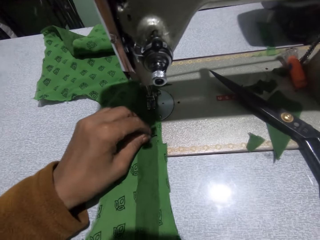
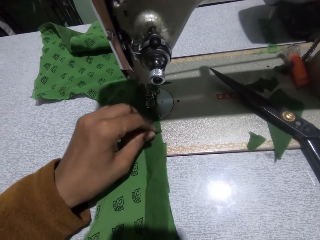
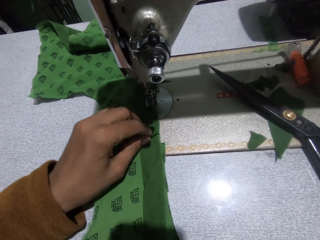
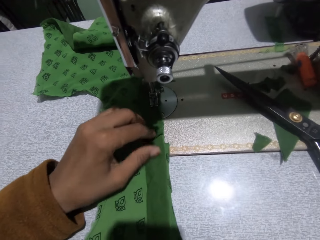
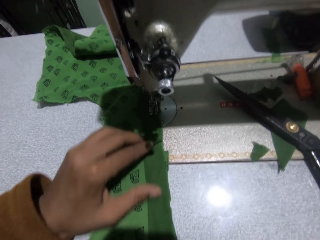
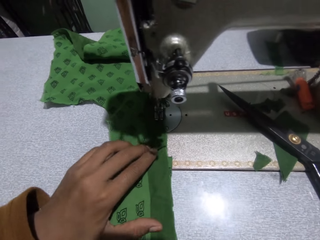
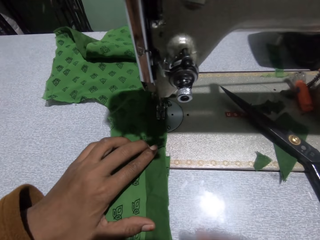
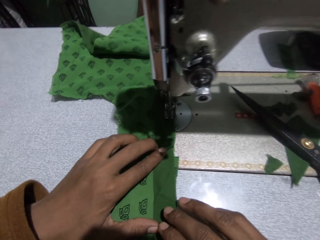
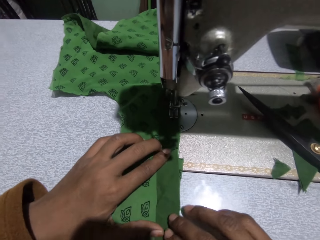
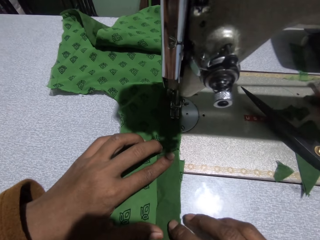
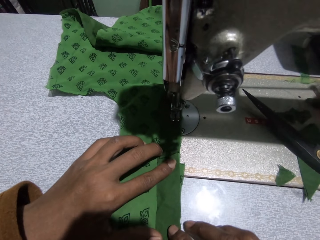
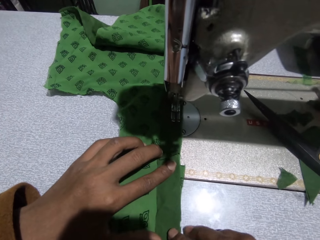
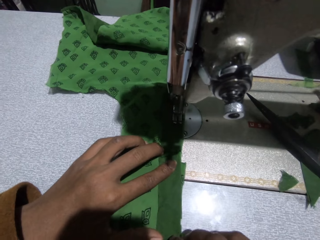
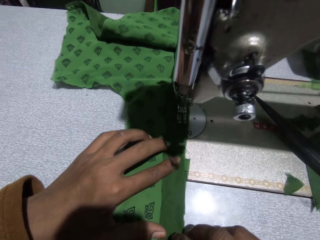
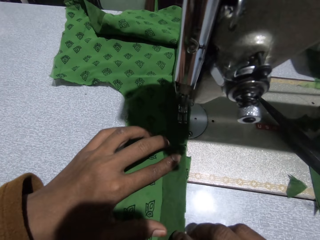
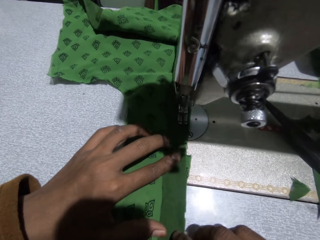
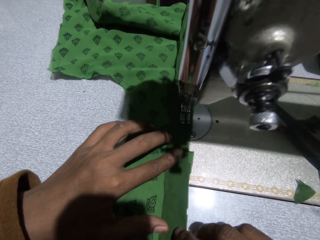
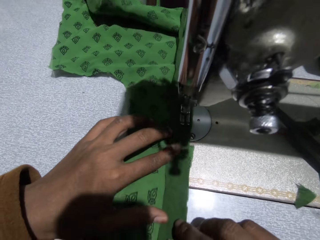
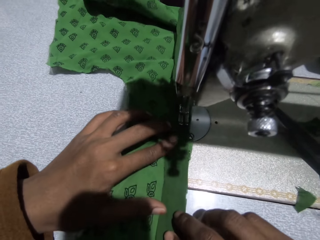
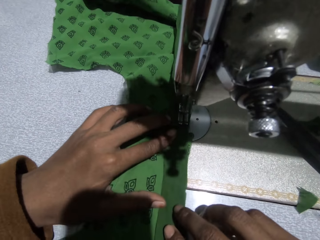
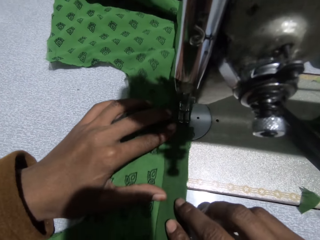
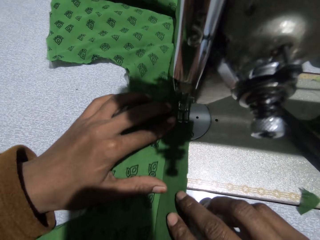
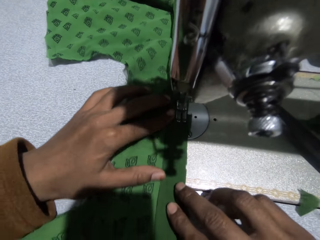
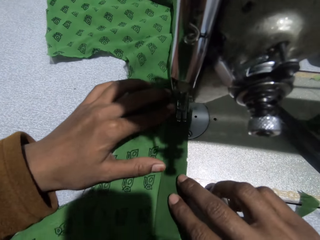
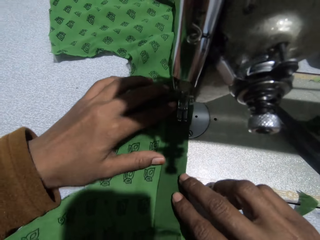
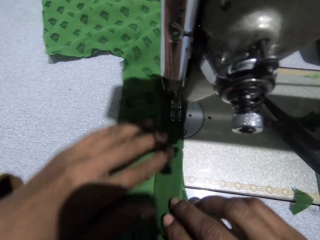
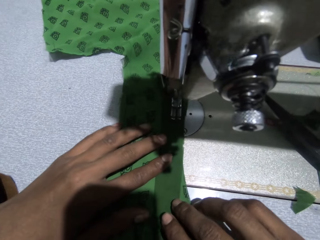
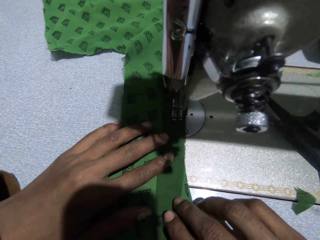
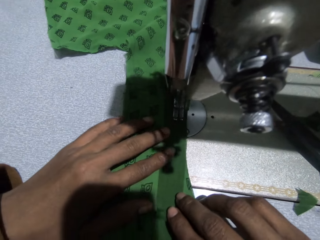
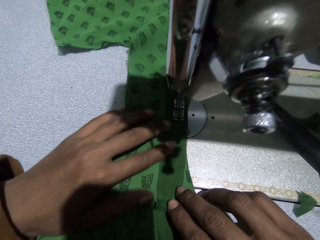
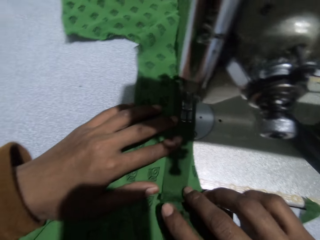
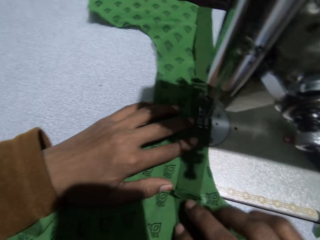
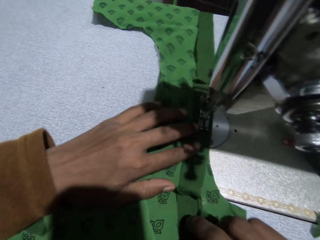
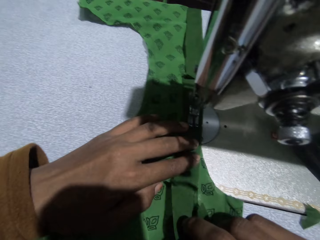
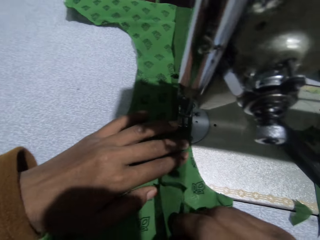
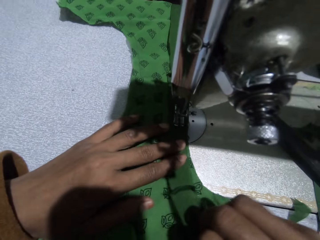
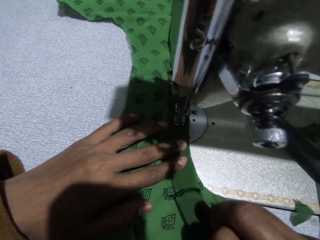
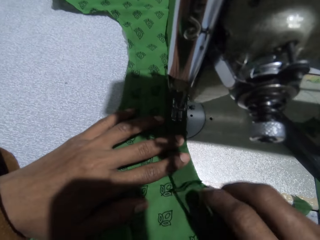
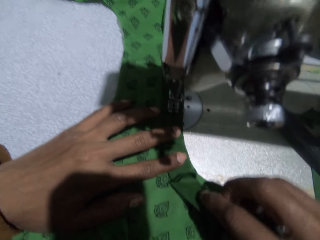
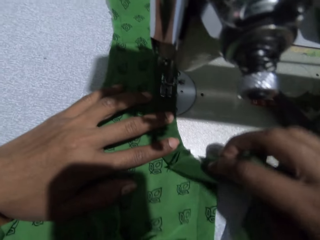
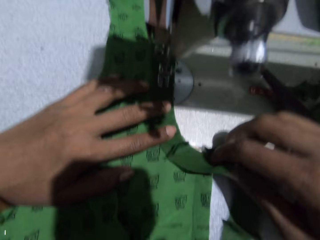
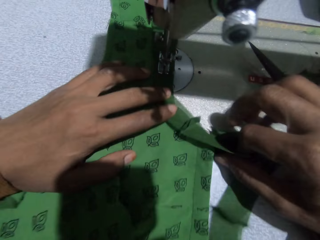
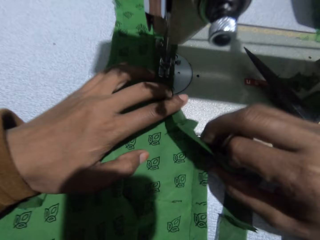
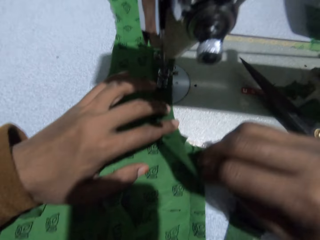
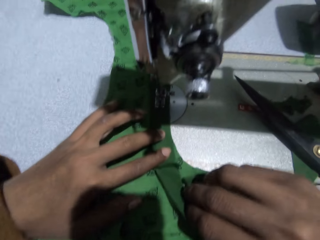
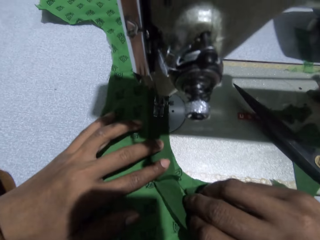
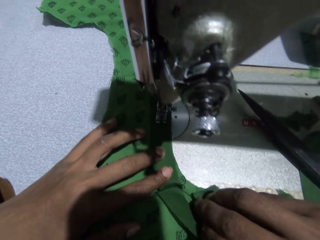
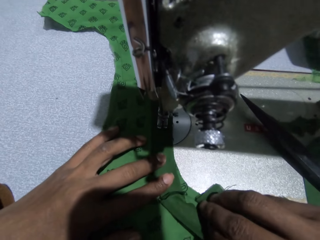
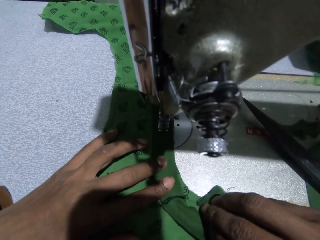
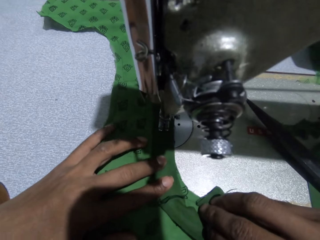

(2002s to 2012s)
The camera wearer sews the pieces of cloth with the sewing machine.

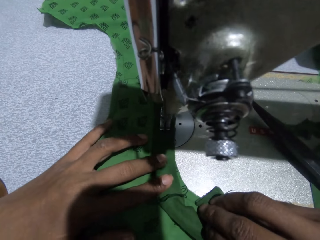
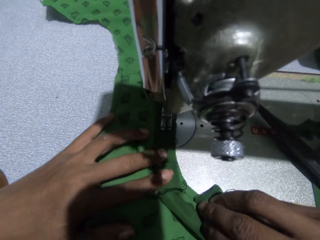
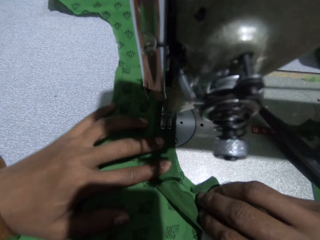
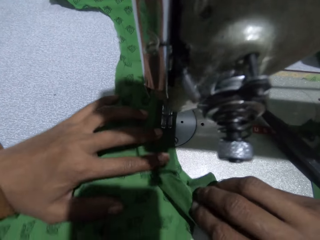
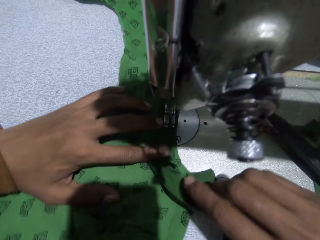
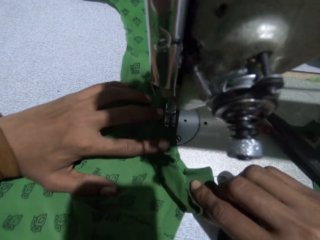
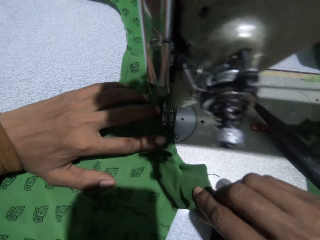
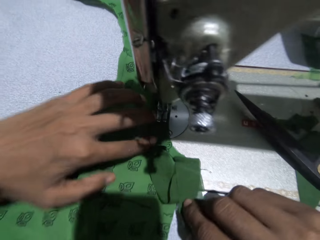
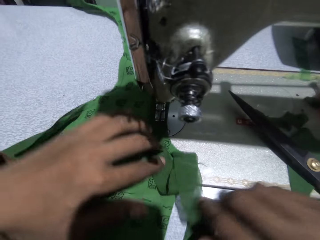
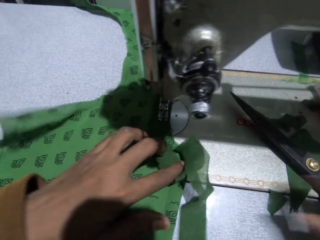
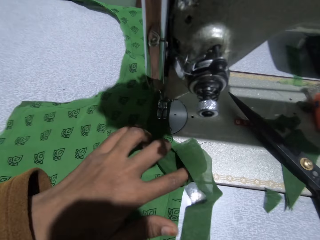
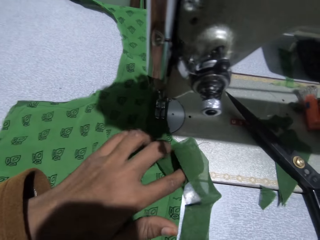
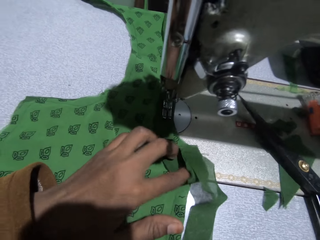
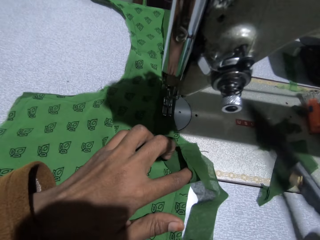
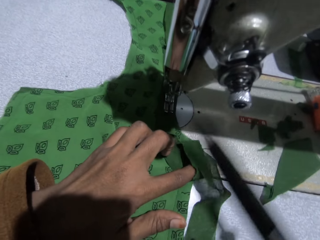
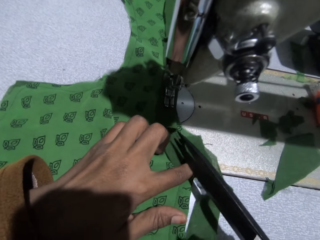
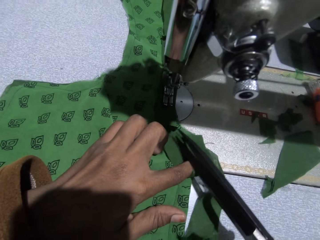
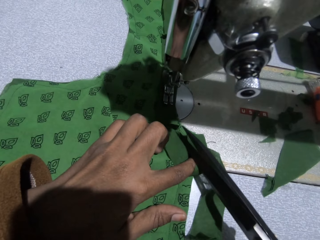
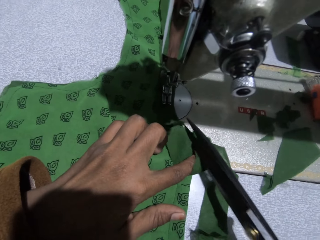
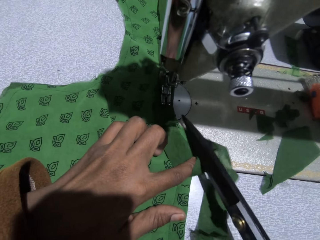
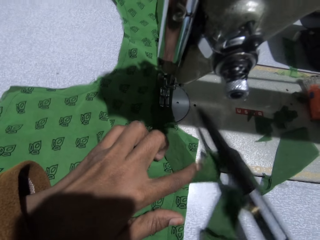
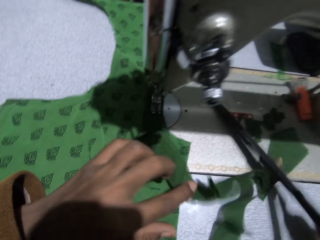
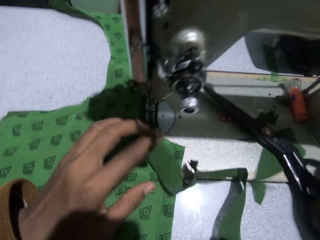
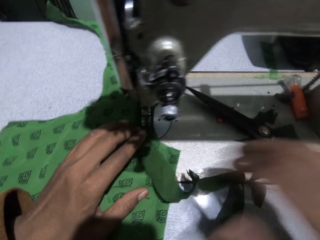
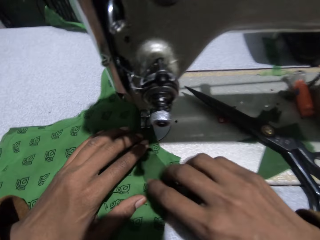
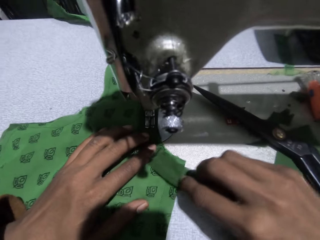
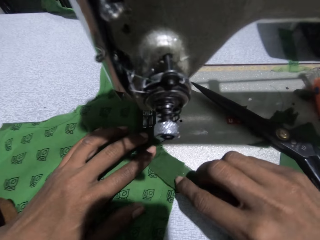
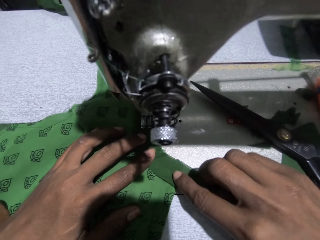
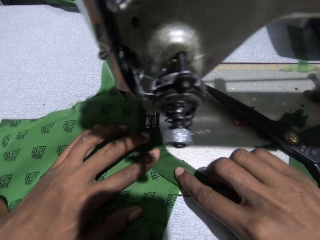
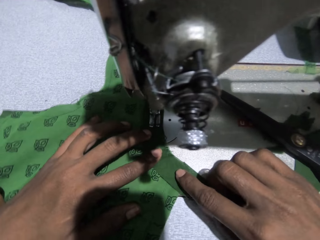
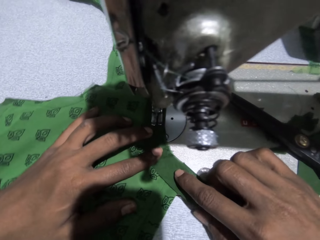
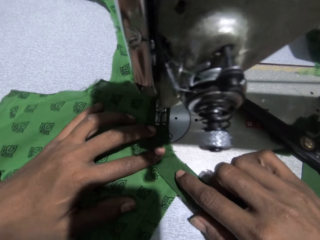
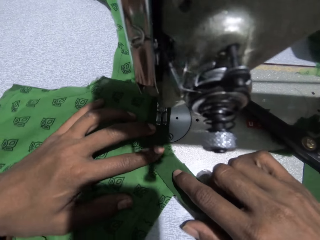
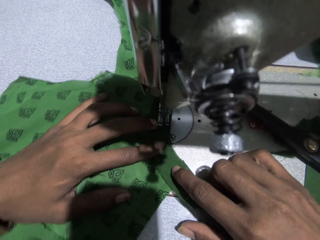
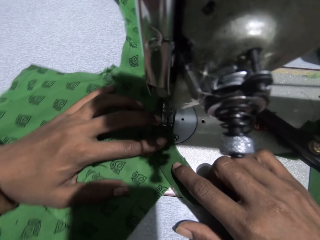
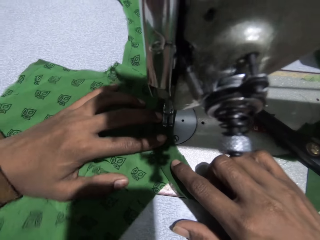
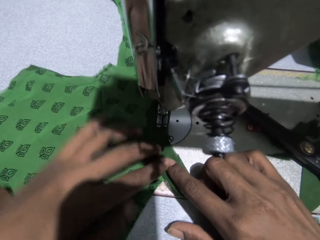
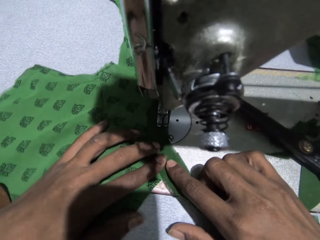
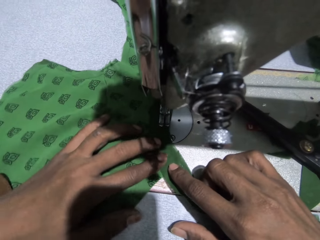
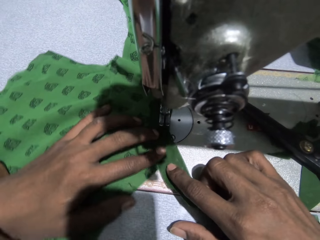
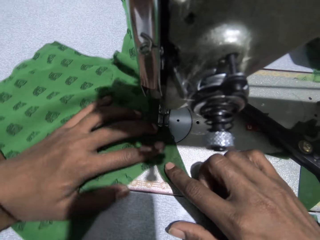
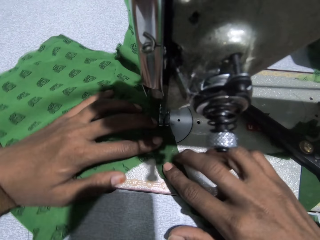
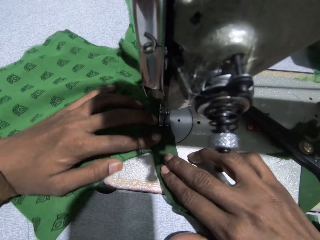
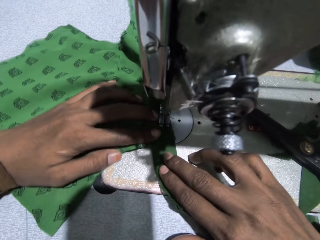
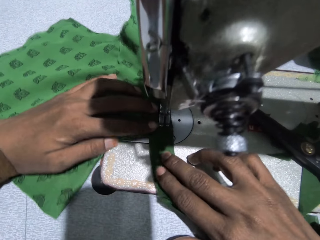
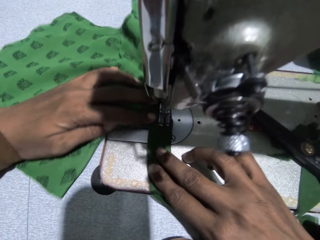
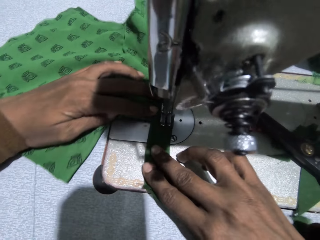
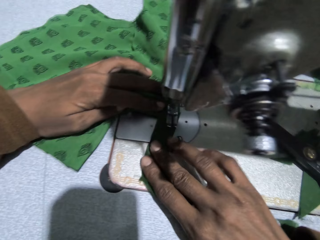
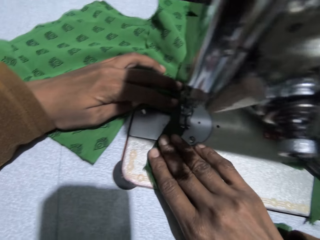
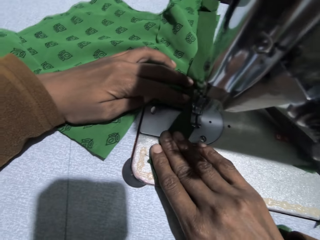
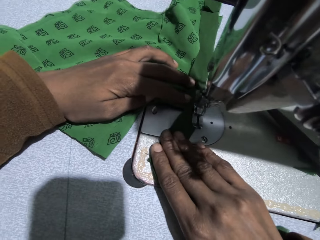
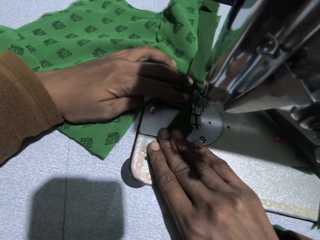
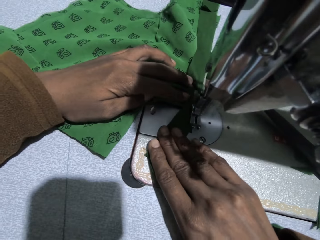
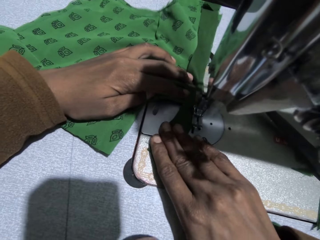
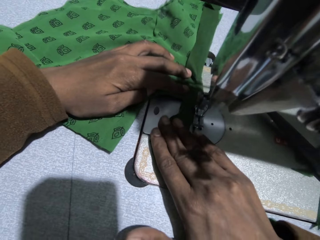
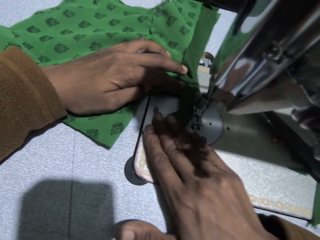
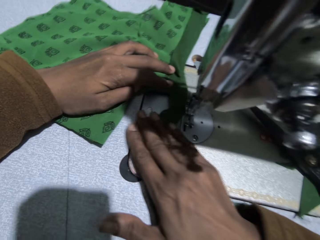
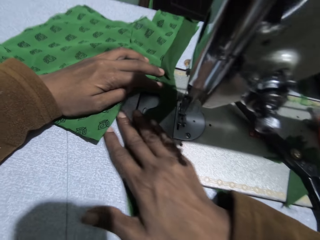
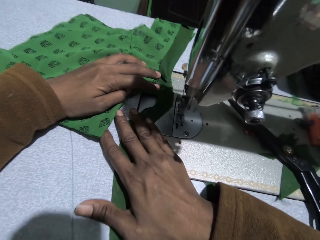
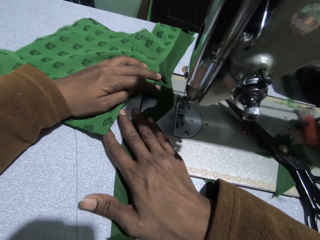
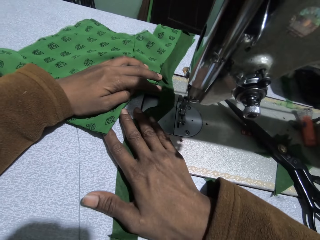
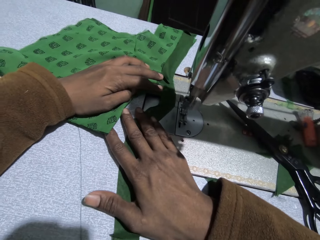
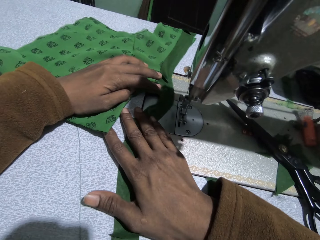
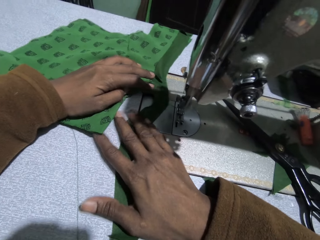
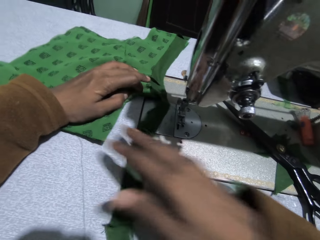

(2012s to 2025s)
The camera wearer picks up the scissors with her right hand. She cuts the thread with the scissors. She puts the scissors on the sewing machine. She sews the pieces of cloth with the sewing machine.
